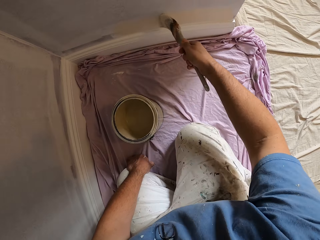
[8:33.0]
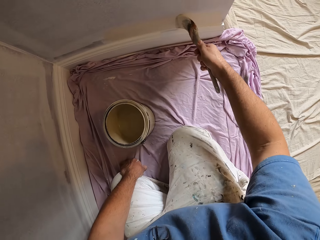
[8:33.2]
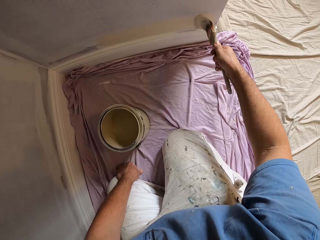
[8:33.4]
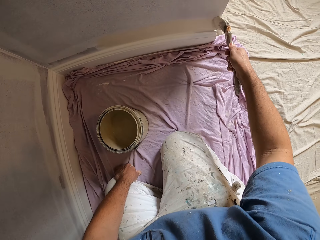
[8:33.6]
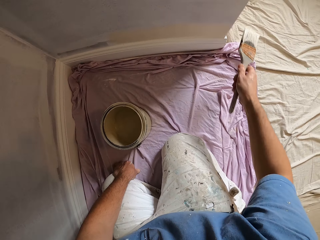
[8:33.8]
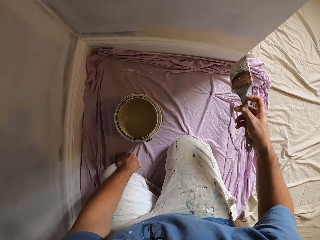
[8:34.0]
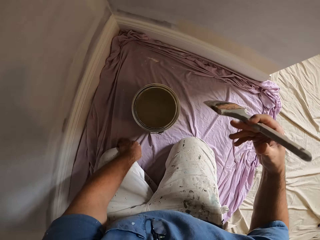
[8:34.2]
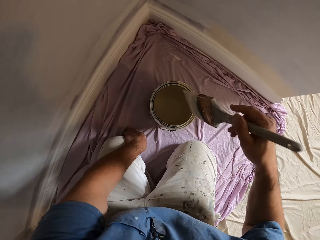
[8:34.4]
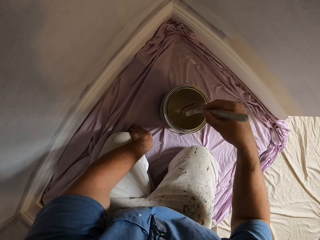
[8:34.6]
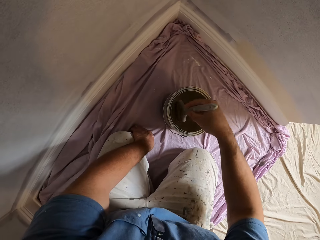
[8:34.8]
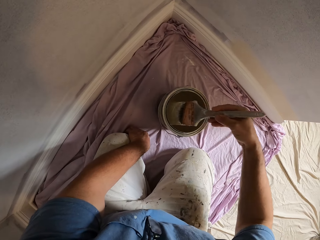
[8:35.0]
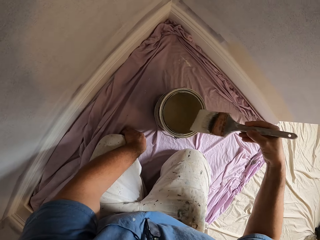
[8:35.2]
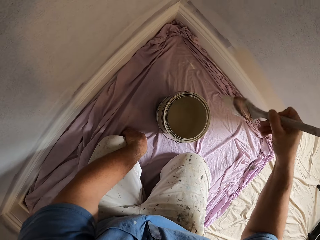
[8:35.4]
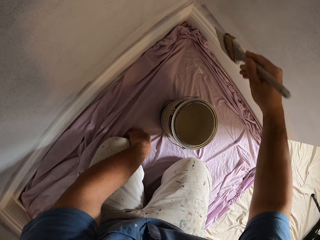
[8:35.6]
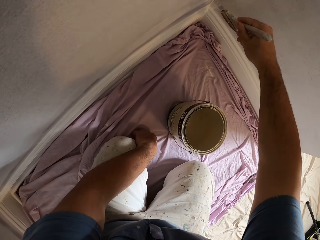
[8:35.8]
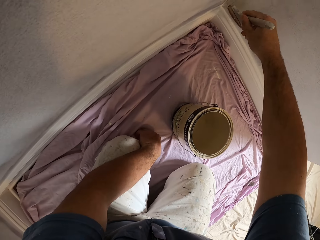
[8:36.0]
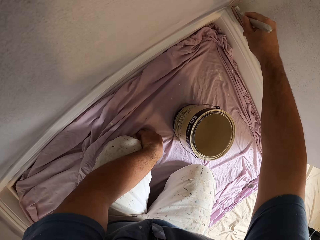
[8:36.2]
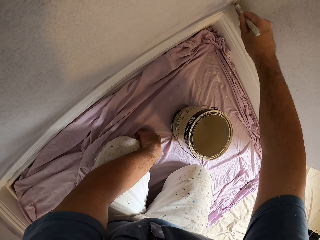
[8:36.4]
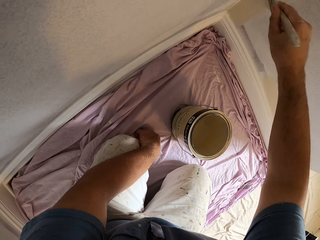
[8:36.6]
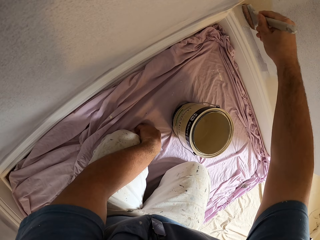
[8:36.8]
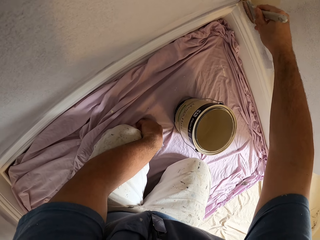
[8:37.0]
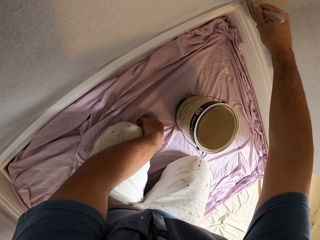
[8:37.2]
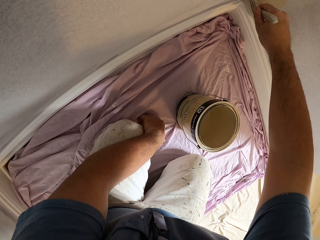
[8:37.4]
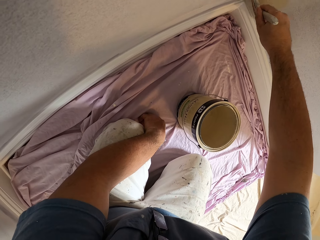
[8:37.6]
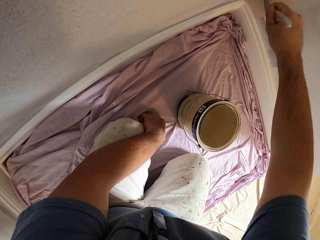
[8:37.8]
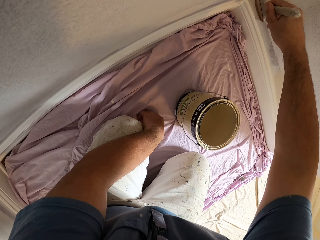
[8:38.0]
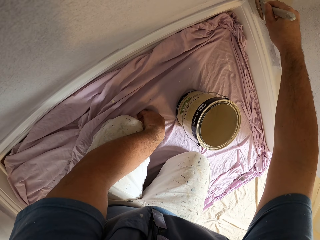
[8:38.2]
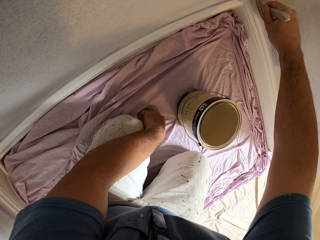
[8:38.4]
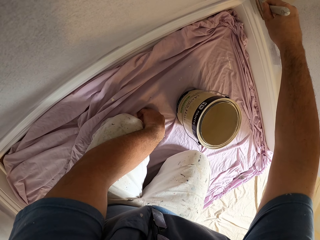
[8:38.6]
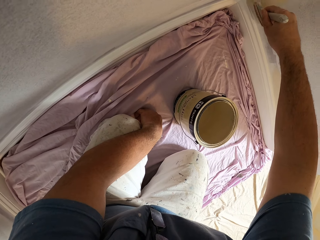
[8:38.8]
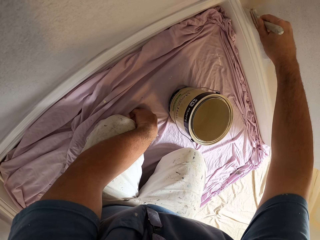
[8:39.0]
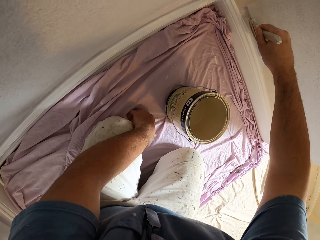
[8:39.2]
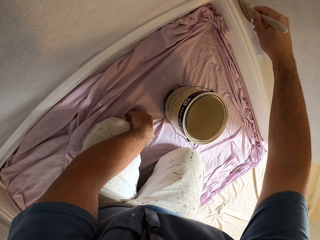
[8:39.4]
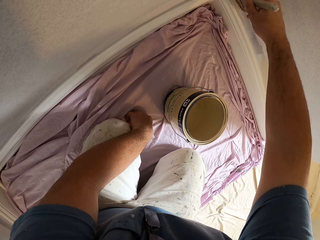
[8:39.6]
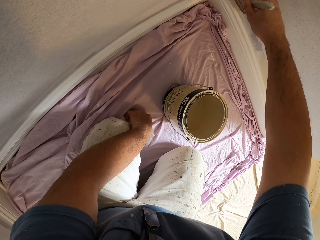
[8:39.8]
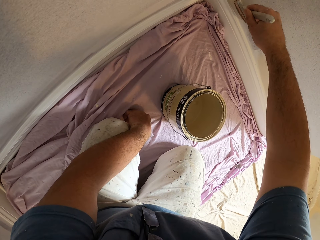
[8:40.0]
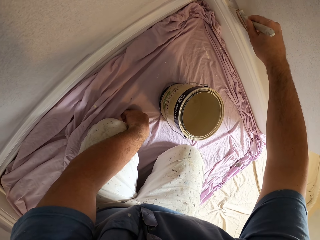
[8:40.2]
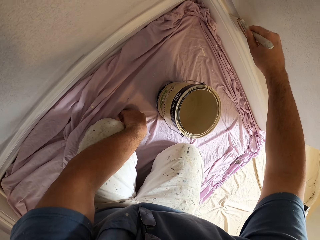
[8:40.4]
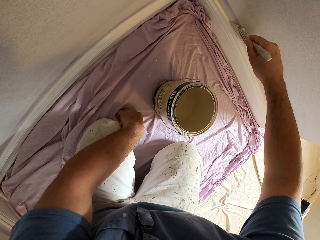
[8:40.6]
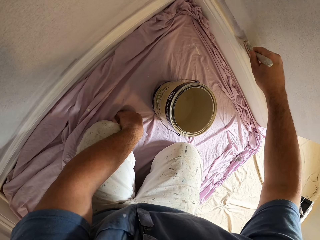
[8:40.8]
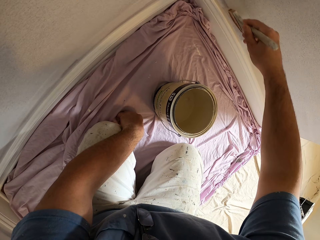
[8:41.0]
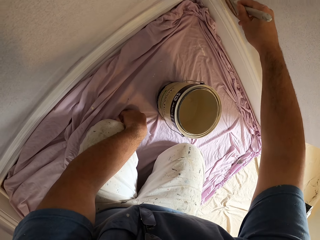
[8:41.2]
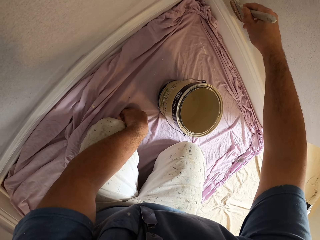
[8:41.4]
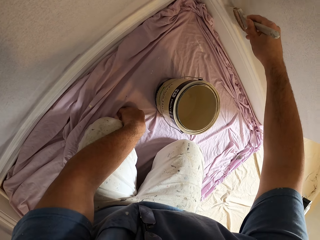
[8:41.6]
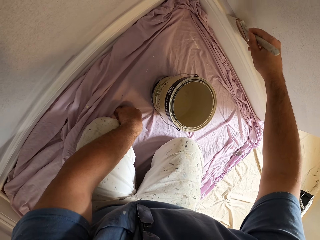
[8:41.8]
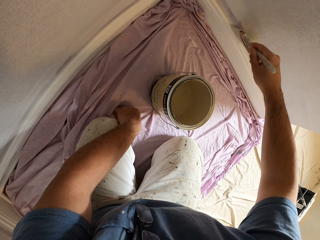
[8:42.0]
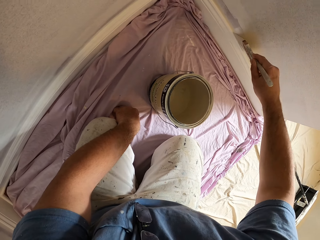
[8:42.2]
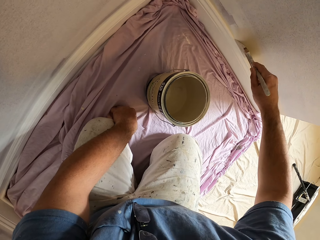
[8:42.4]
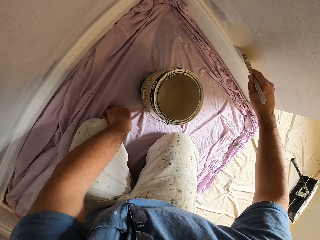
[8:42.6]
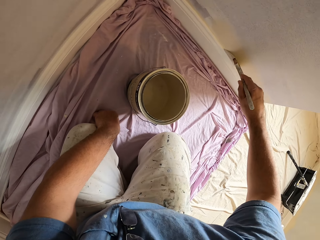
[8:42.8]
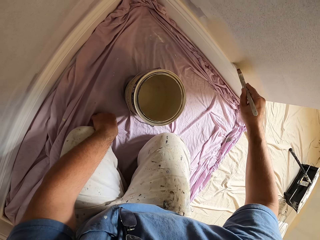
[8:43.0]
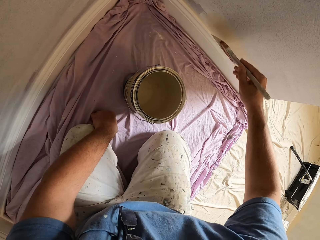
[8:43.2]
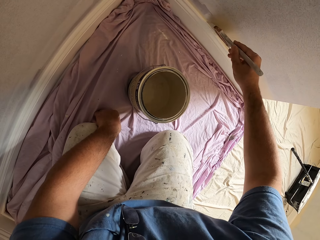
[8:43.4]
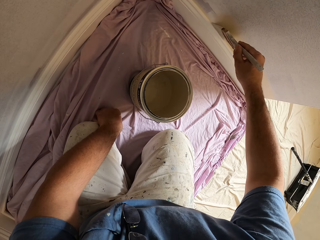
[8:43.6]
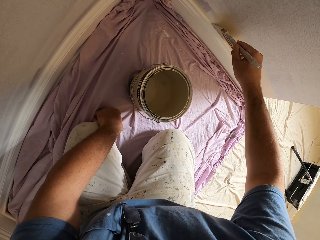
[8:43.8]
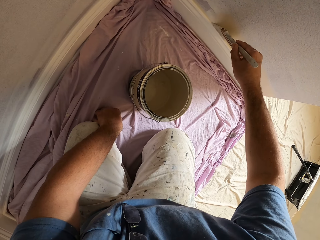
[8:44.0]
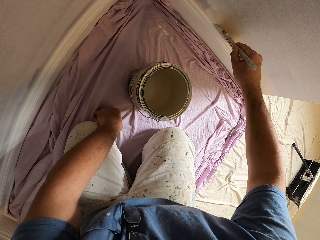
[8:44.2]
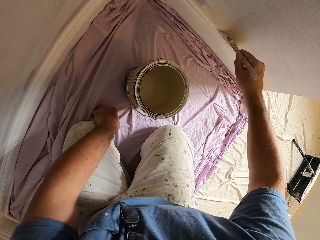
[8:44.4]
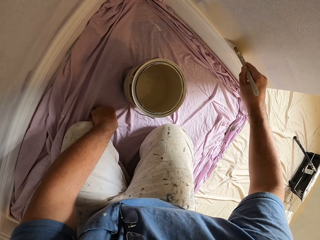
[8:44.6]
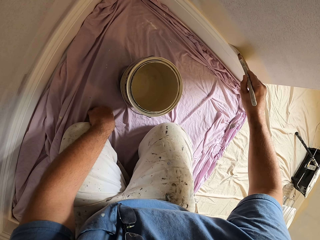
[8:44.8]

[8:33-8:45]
The camera wearer dips the paint brush in the paint container or paint can. They wipe the painting brush on the paint can. They paint the wall.

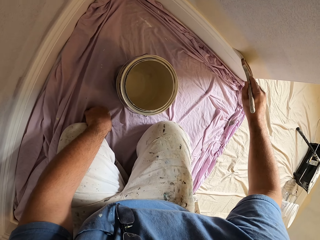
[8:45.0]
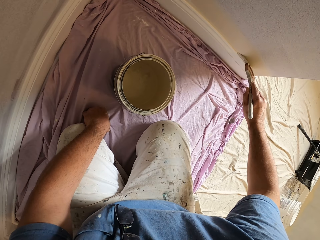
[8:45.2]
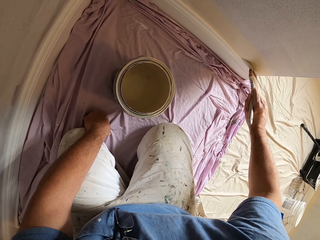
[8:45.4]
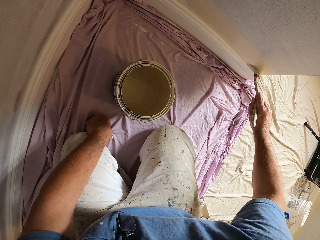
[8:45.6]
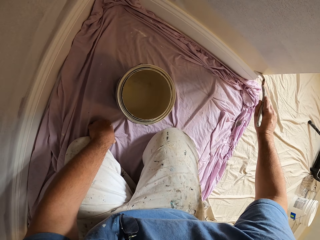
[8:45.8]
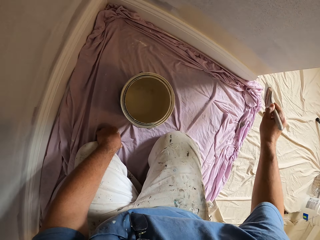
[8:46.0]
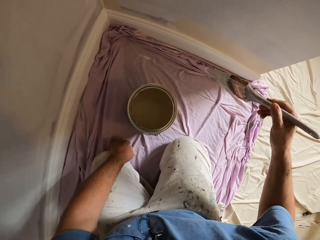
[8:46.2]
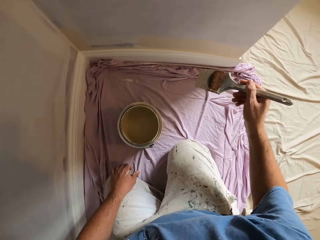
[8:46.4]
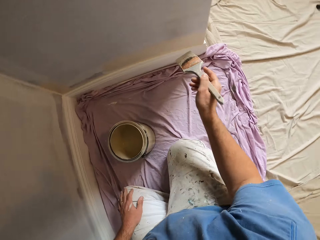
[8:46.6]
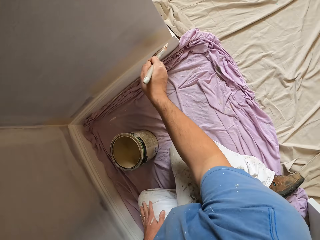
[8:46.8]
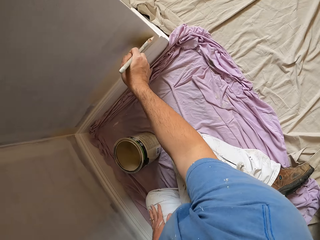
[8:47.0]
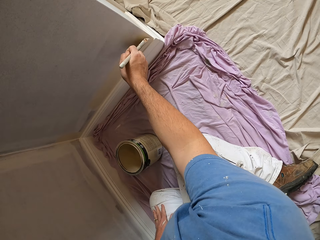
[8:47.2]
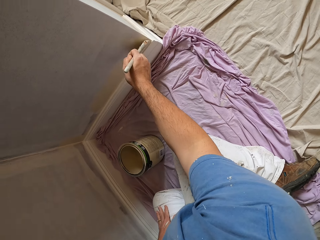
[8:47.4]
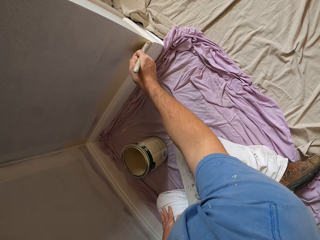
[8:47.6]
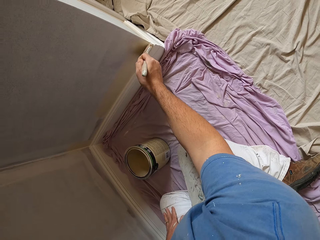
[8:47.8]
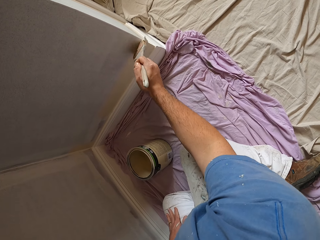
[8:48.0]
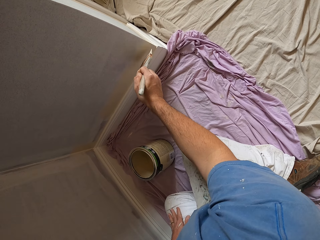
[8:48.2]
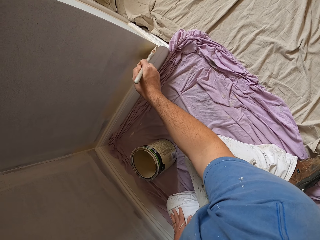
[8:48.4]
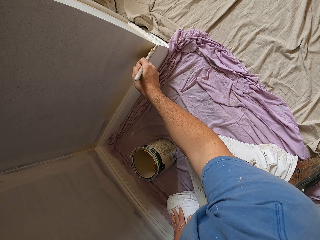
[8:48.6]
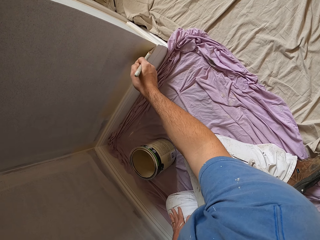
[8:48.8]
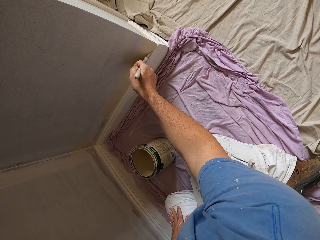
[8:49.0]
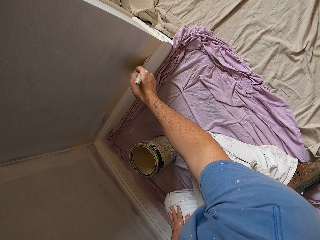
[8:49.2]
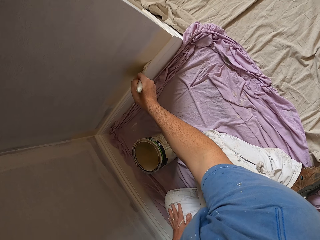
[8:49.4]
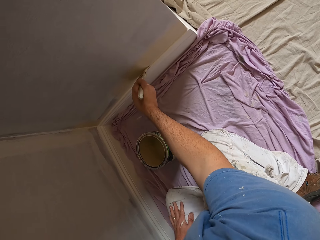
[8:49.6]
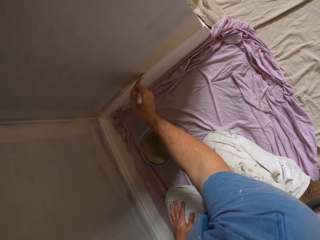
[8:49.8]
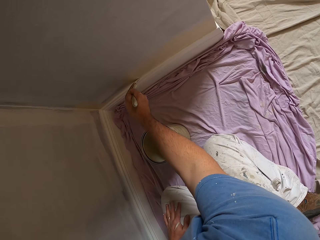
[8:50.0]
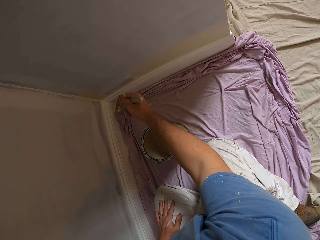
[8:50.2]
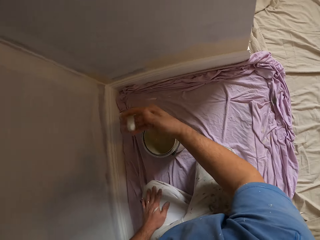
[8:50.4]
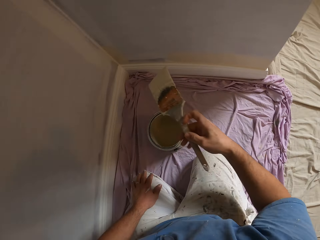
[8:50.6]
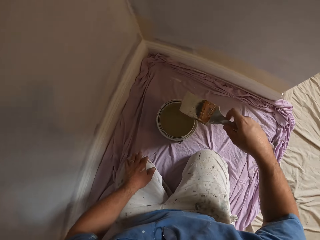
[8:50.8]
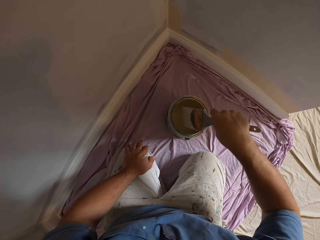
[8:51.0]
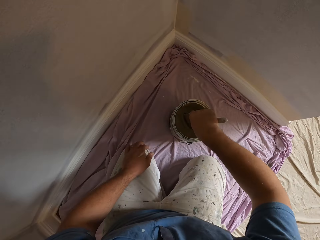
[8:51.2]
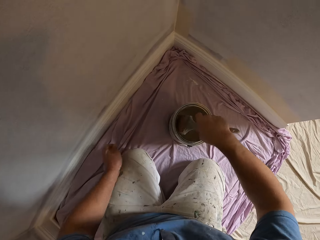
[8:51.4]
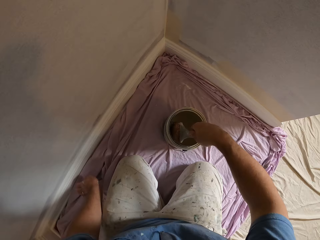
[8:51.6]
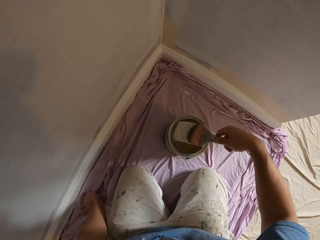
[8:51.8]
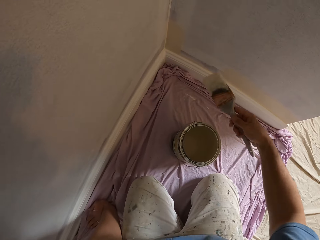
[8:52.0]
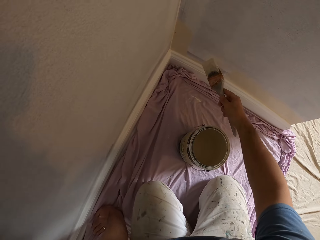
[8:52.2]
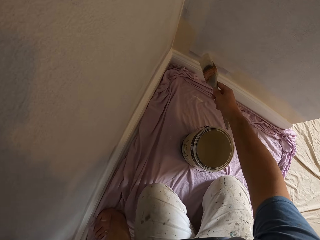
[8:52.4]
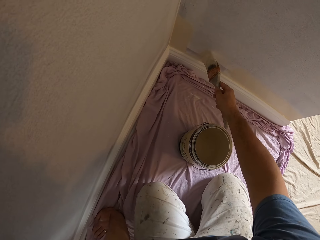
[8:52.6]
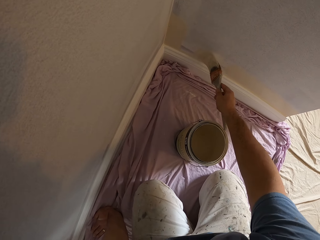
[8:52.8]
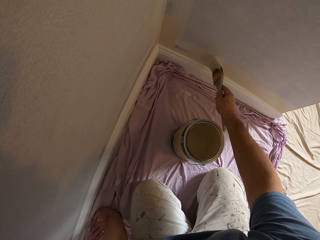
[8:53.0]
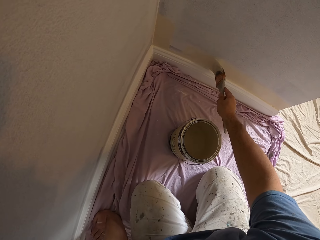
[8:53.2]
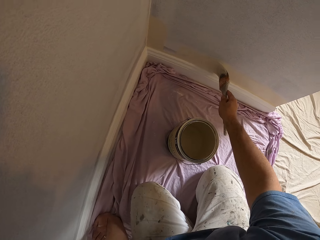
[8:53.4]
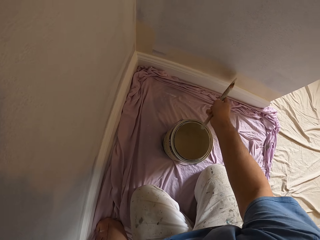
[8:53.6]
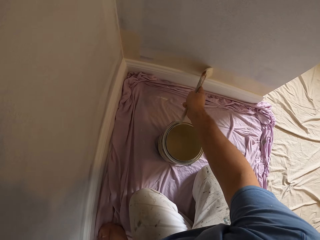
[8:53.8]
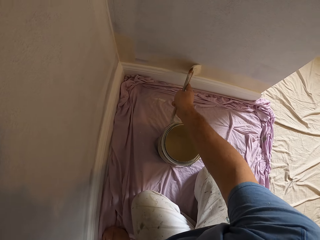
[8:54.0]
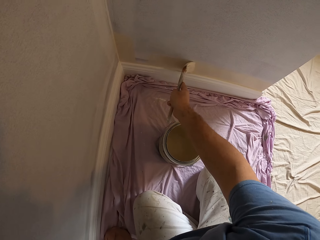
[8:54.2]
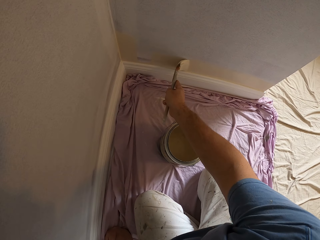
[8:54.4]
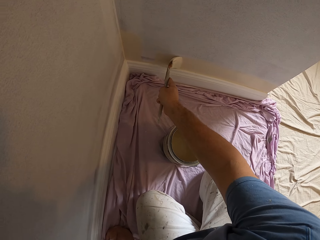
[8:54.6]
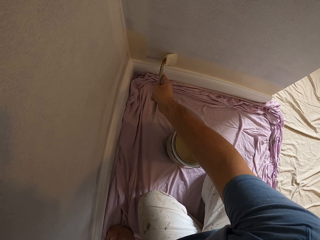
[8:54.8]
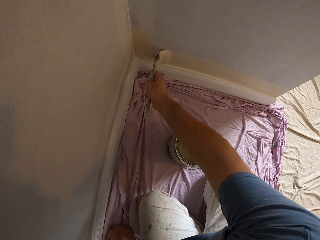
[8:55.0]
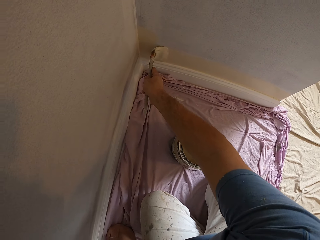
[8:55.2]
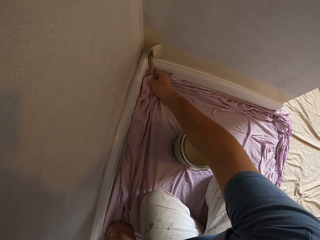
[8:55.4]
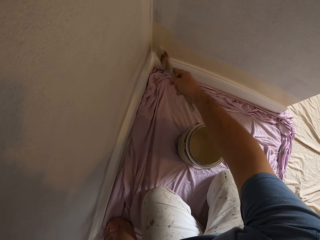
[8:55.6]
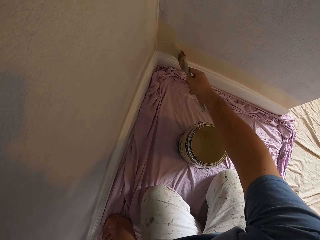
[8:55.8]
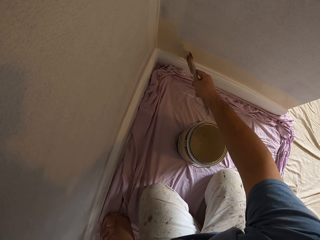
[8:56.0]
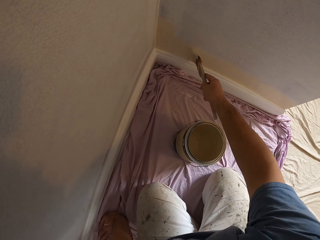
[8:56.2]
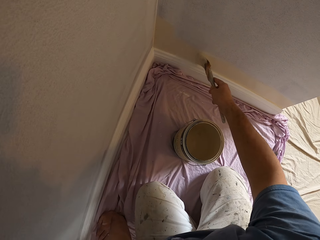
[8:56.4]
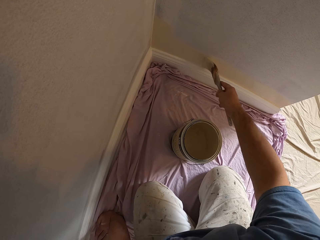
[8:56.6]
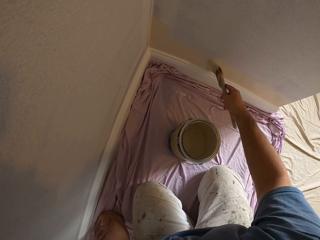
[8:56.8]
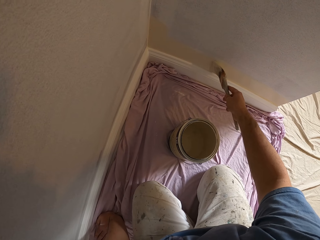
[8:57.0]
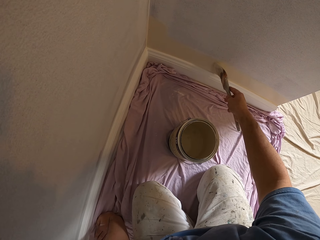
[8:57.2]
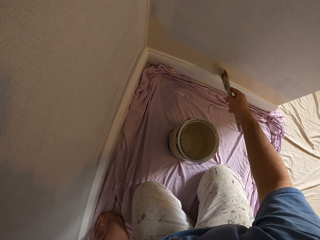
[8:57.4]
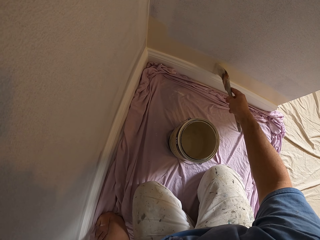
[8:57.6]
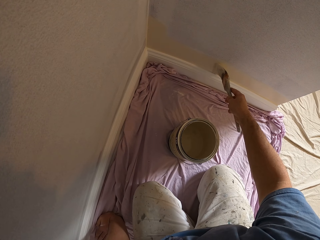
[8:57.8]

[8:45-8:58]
The camera wearer dips the paint brush in the paint container. He places his left hand on the floor. He paints the wall.
